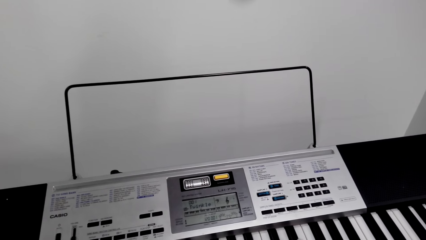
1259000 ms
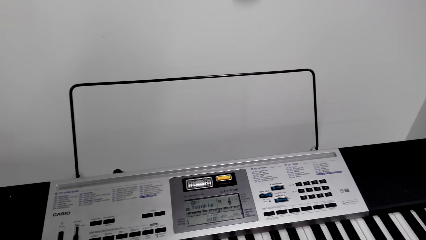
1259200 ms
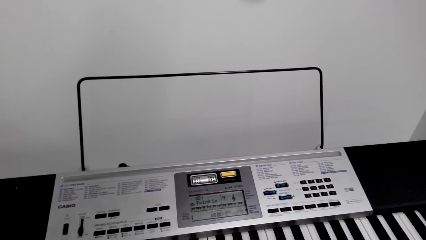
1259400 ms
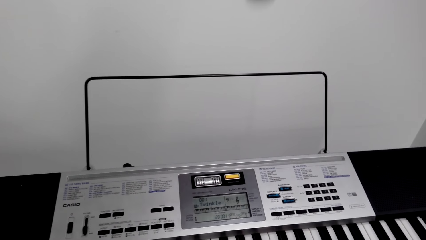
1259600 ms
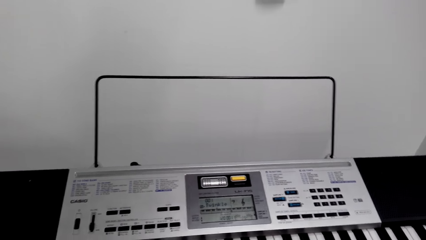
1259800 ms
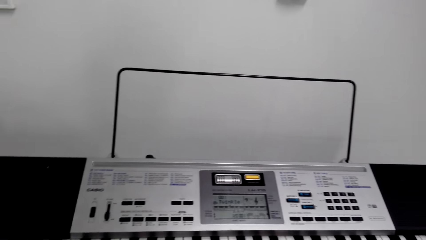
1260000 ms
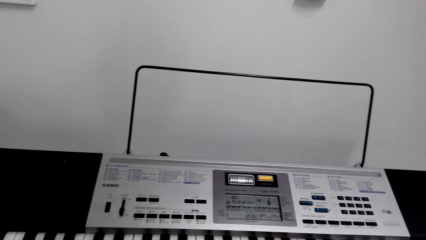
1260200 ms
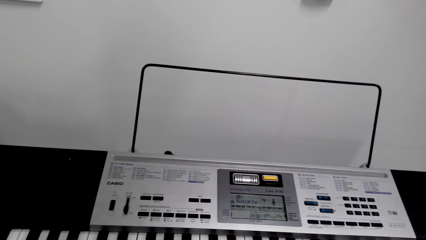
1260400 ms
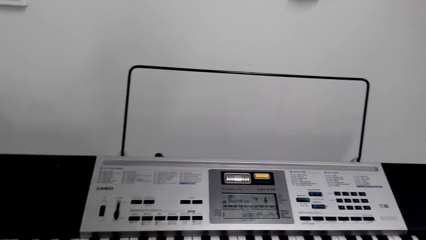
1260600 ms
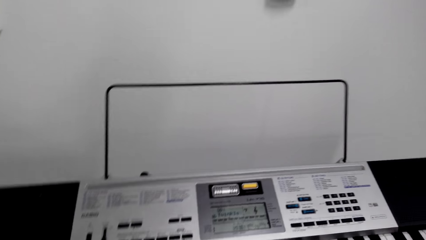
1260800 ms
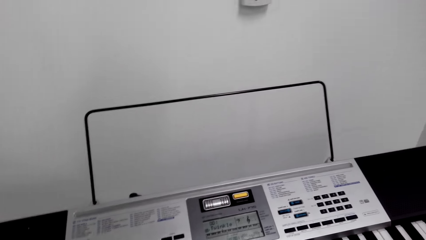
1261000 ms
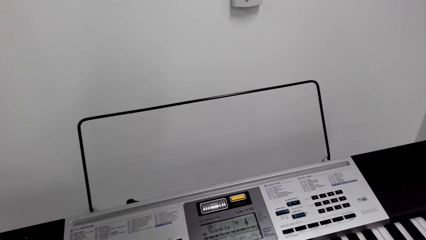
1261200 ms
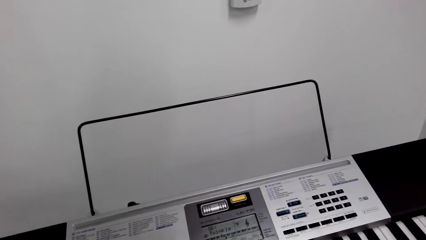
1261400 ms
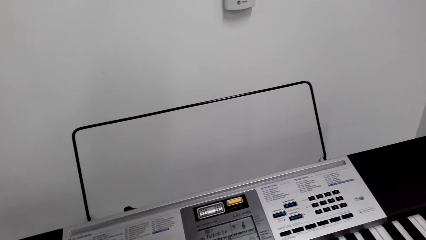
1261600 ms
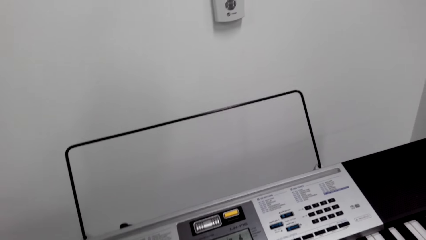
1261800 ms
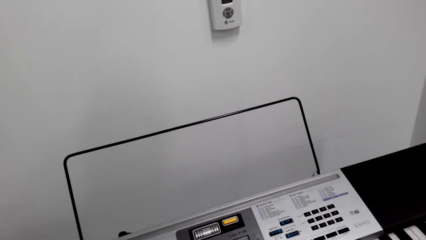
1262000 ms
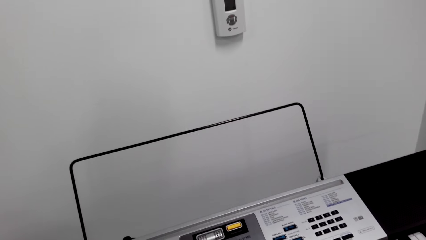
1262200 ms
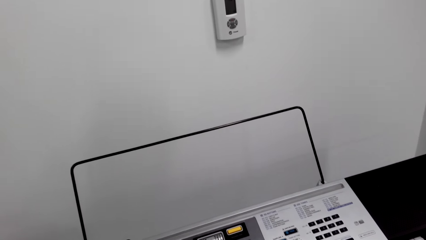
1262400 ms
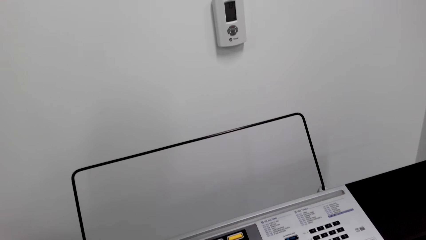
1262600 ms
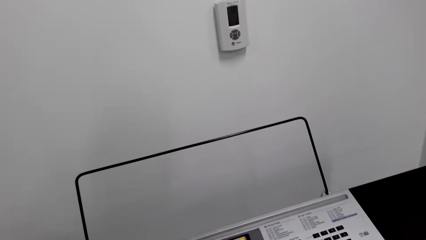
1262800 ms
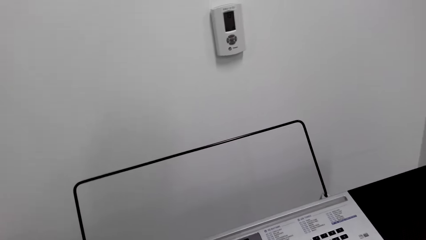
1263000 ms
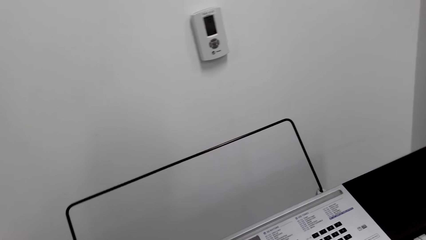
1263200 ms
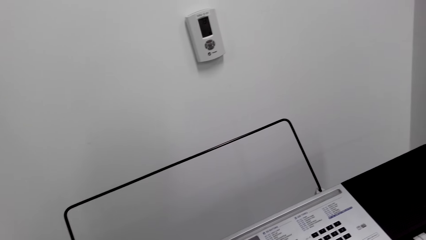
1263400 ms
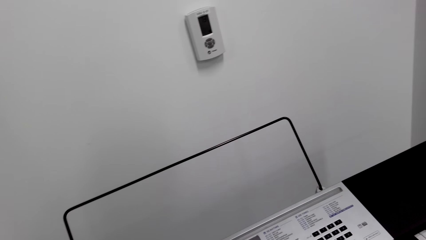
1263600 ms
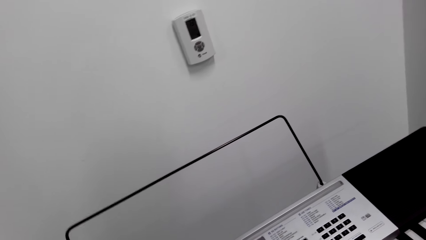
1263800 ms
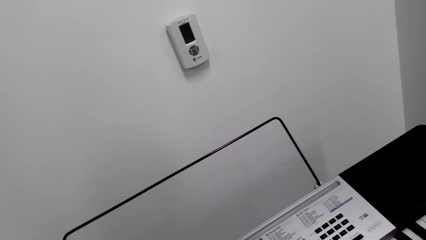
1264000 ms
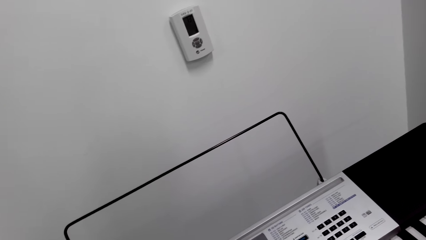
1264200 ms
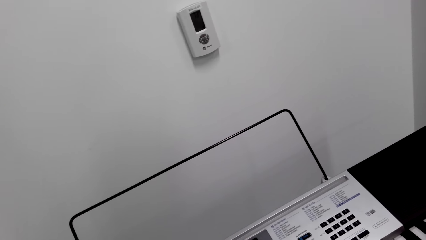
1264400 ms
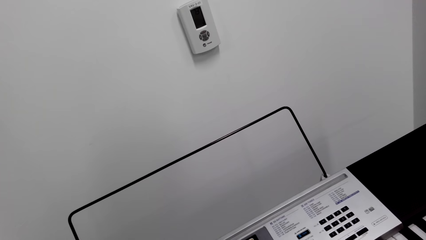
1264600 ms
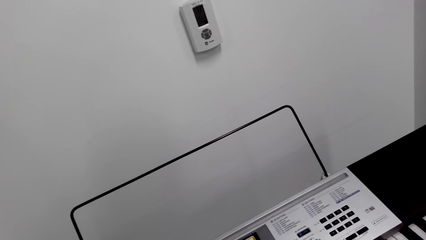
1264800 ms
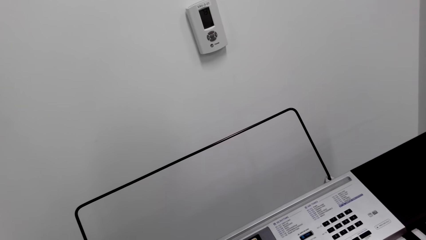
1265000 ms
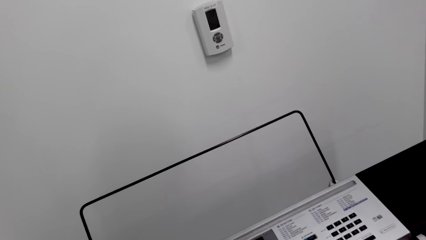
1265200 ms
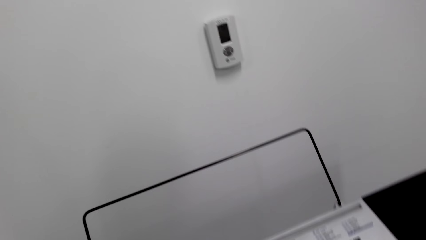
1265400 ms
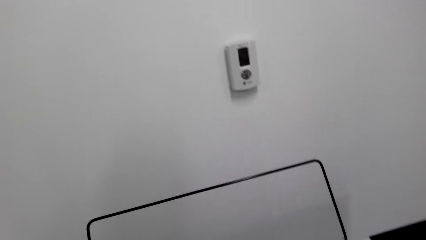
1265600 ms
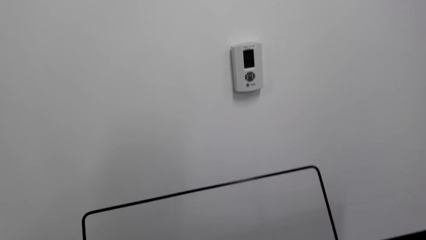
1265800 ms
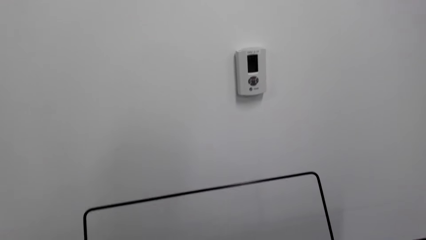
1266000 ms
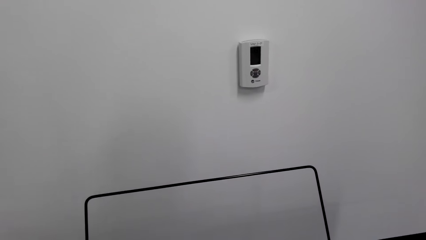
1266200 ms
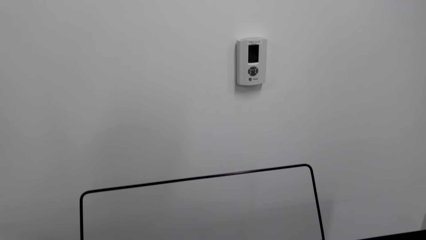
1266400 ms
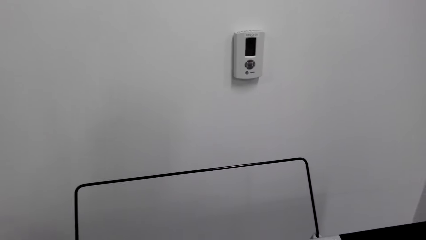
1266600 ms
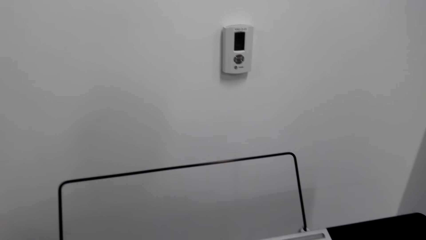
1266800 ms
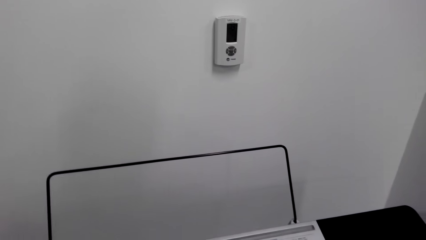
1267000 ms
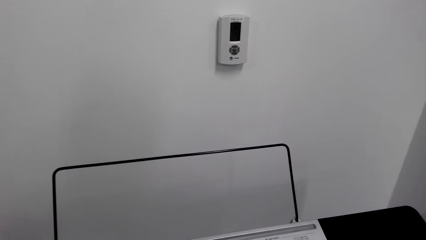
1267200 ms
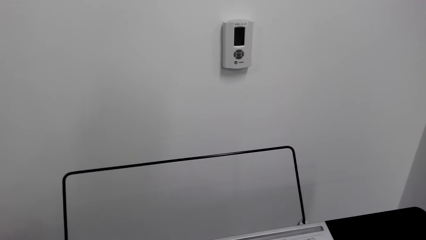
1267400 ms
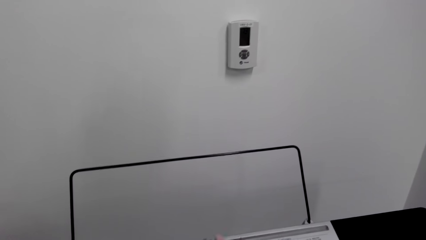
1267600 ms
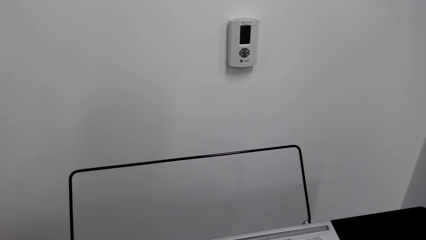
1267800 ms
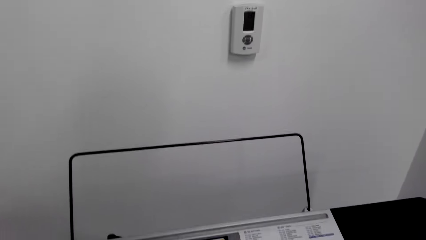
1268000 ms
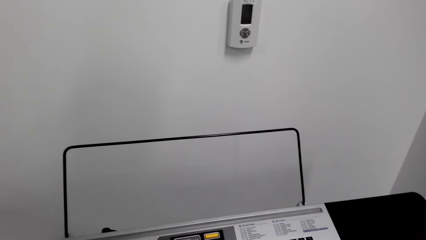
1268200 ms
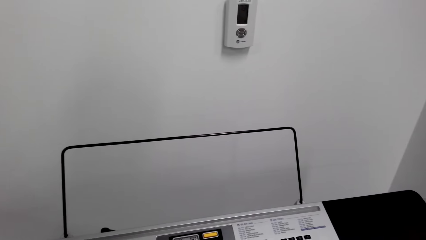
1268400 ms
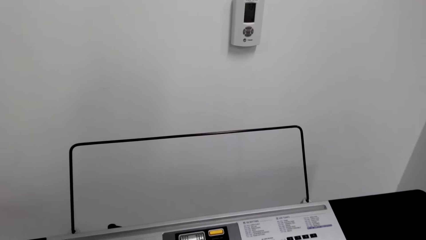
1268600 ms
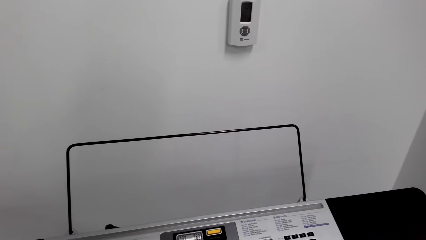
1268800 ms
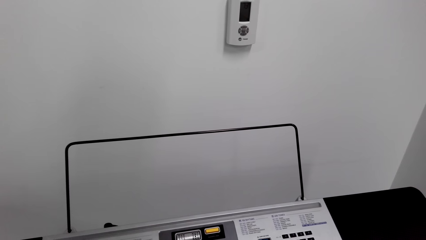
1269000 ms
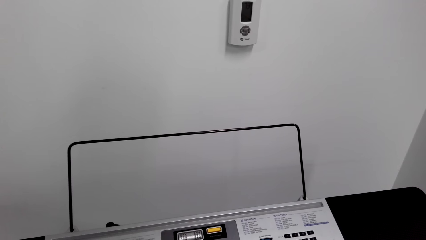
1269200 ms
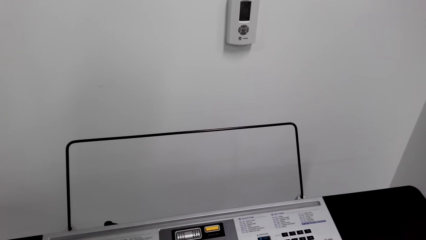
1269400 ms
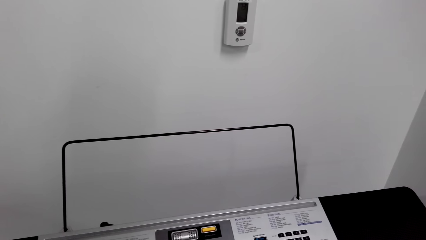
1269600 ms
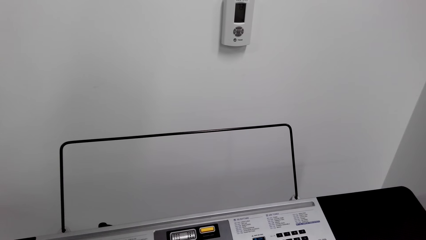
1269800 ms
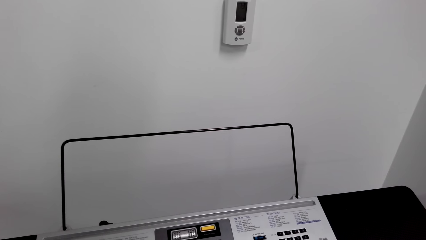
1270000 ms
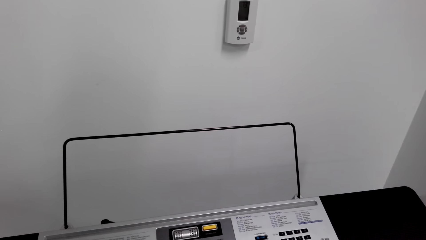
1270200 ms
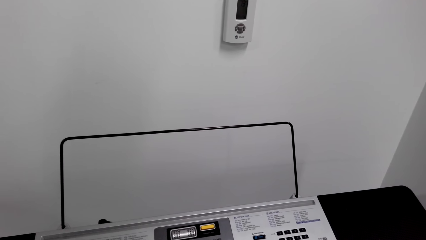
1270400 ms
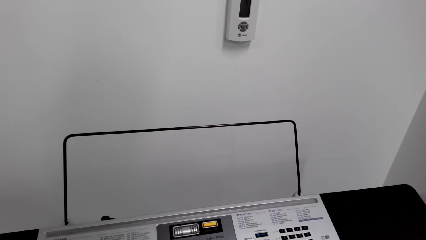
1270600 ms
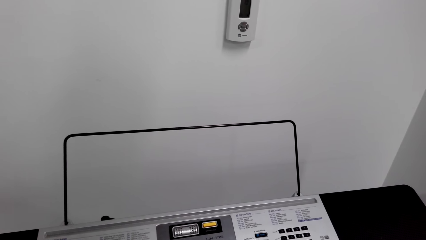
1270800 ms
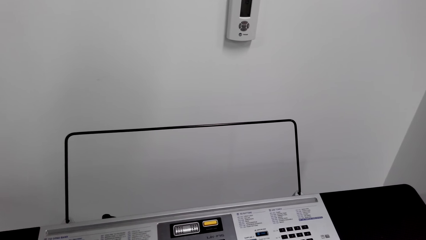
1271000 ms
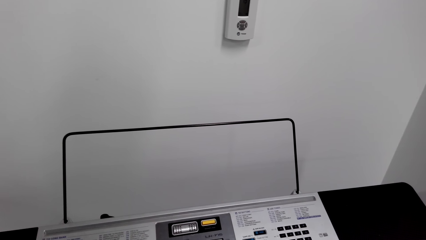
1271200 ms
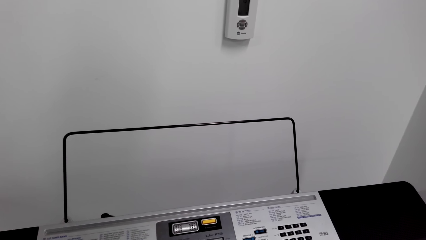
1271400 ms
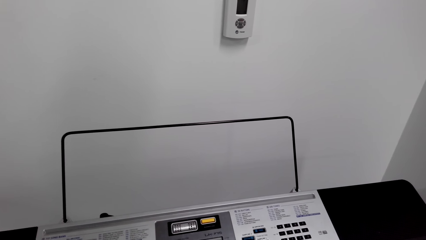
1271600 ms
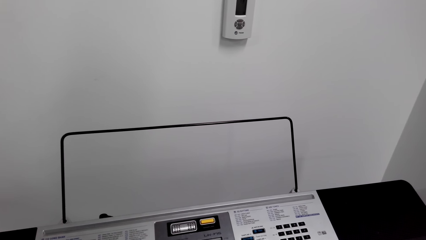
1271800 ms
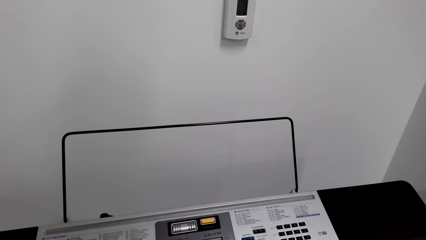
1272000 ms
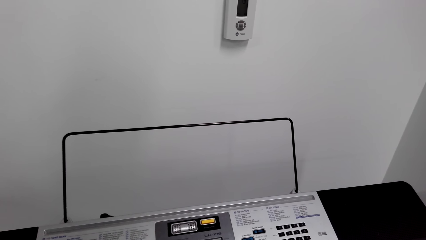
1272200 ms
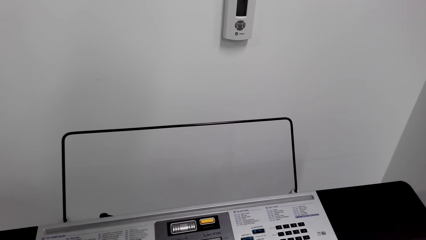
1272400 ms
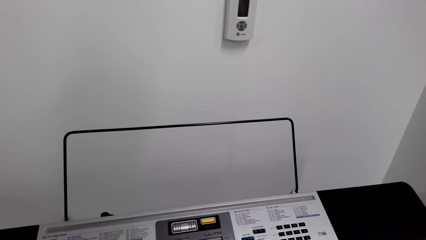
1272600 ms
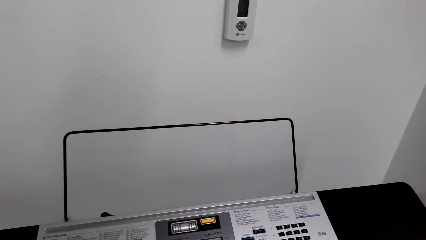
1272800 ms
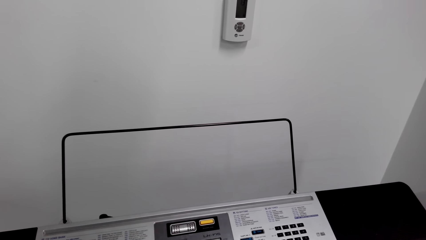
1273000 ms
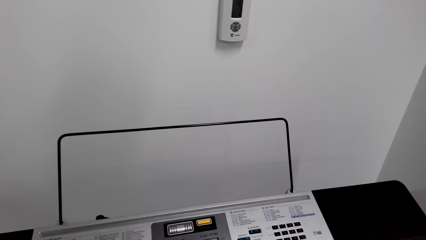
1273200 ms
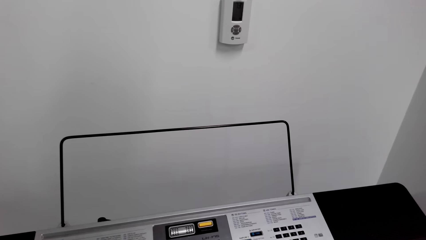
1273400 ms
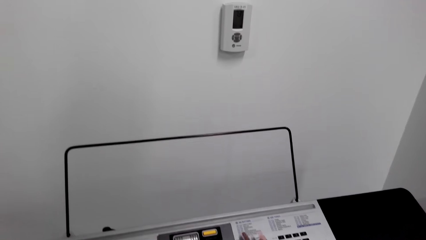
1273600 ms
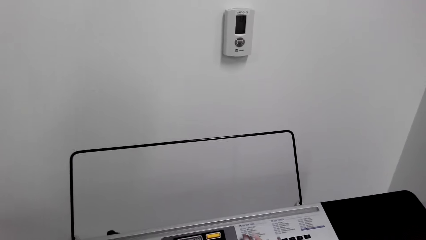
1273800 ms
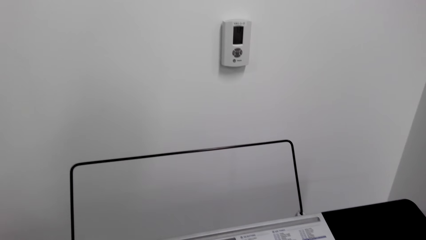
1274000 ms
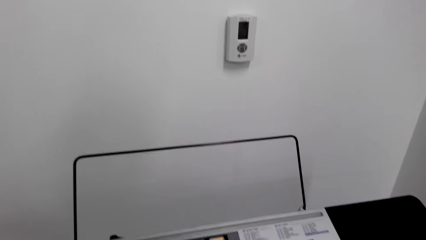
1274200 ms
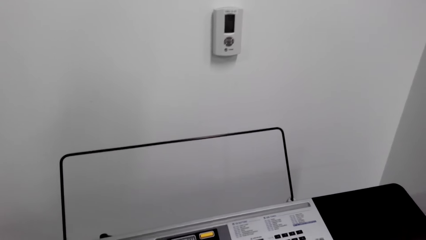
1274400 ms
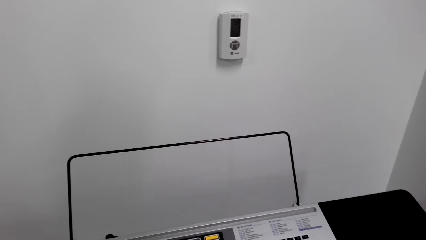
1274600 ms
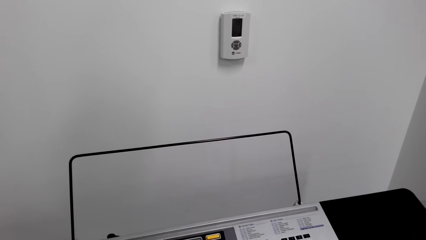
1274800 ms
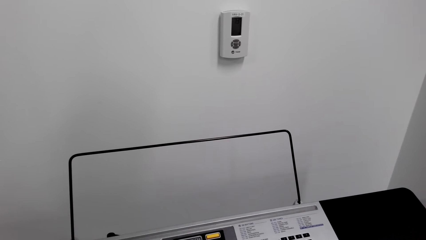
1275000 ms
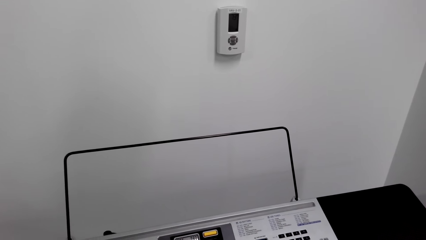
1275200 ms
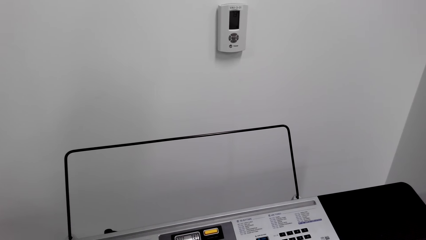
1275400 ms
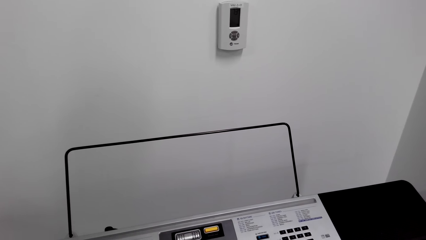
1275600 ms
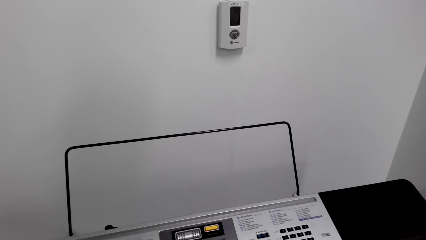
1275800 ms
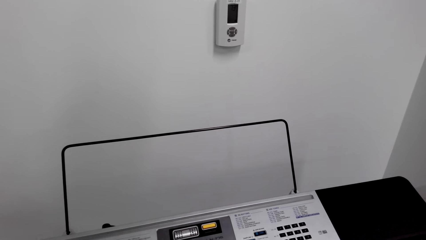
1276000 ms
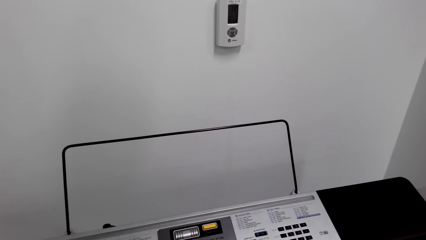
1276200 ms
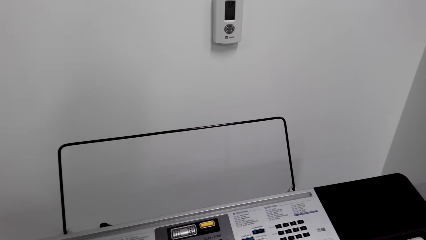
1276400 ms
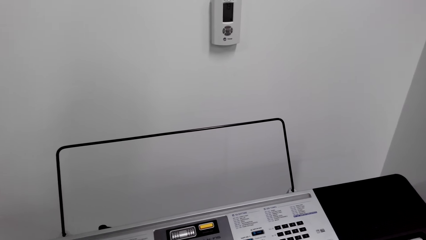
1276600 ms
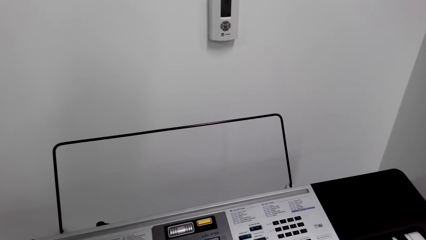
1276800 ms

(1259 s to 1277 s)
The camera wearer adjusts the piano keys.
